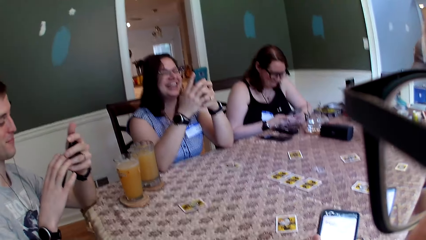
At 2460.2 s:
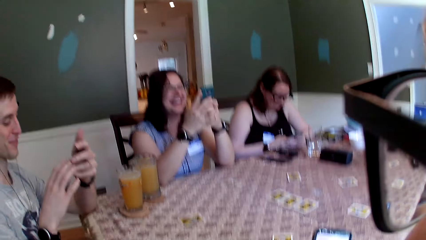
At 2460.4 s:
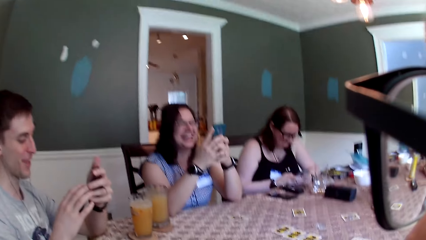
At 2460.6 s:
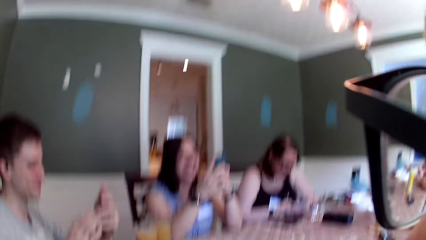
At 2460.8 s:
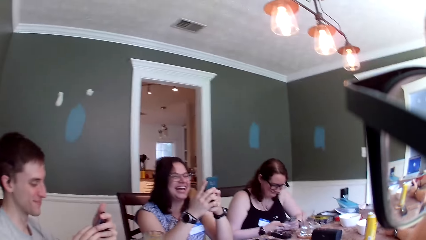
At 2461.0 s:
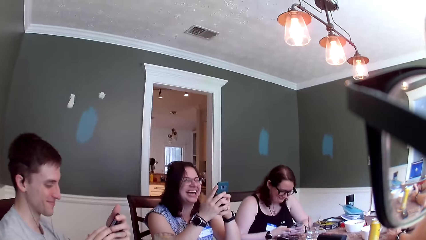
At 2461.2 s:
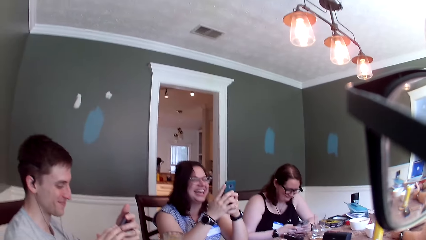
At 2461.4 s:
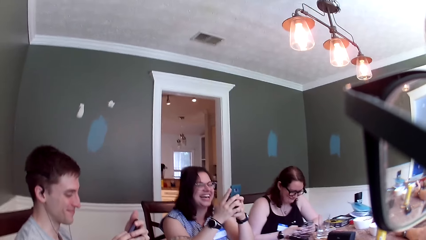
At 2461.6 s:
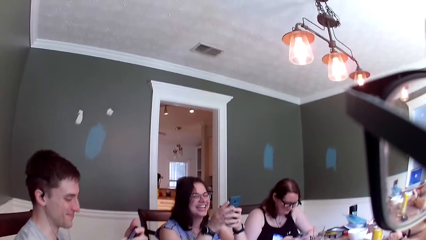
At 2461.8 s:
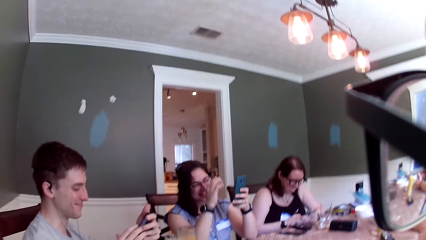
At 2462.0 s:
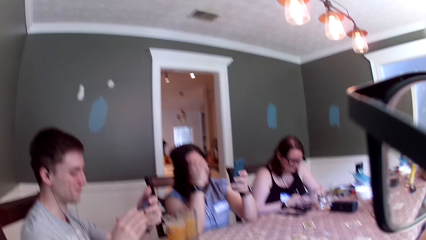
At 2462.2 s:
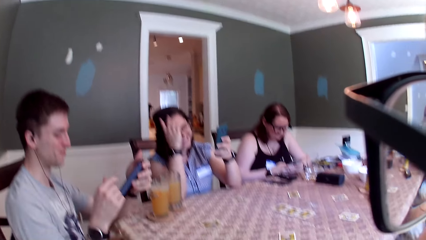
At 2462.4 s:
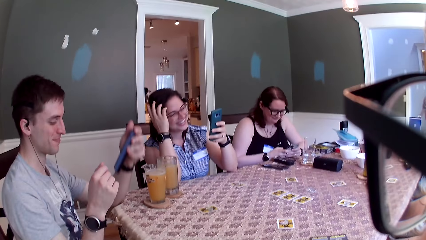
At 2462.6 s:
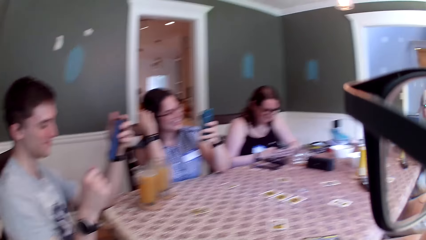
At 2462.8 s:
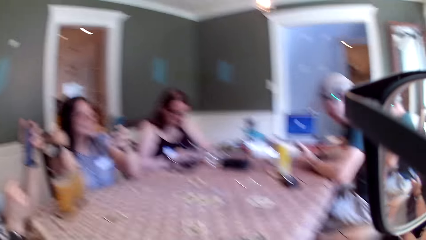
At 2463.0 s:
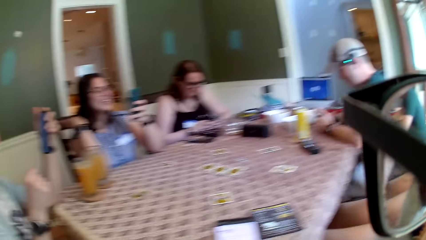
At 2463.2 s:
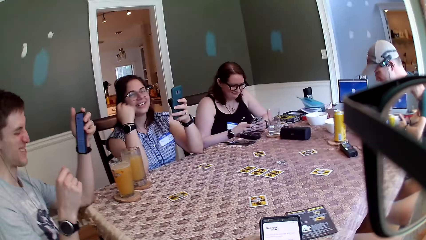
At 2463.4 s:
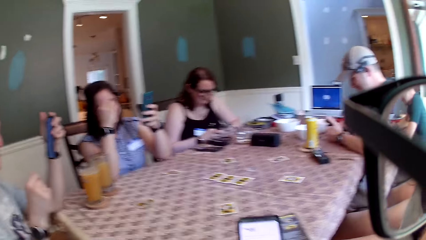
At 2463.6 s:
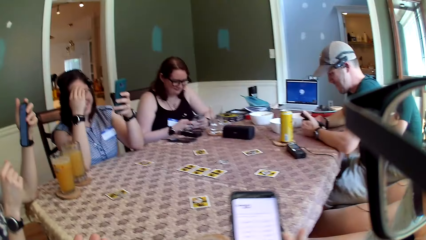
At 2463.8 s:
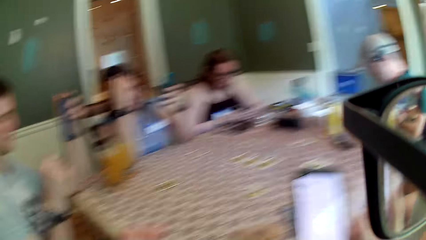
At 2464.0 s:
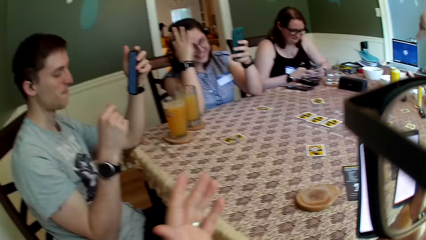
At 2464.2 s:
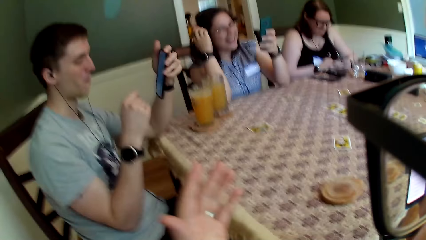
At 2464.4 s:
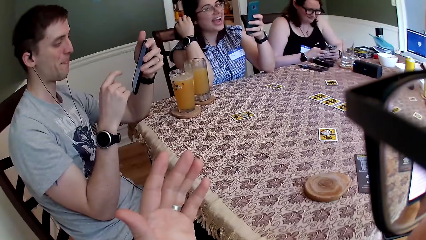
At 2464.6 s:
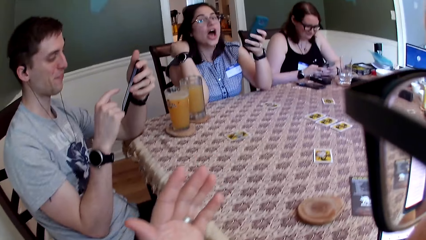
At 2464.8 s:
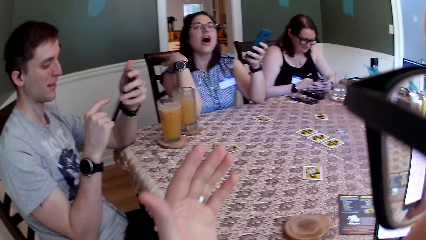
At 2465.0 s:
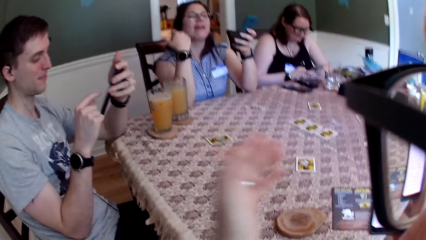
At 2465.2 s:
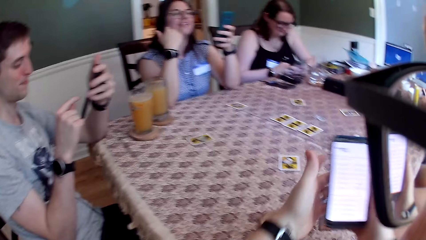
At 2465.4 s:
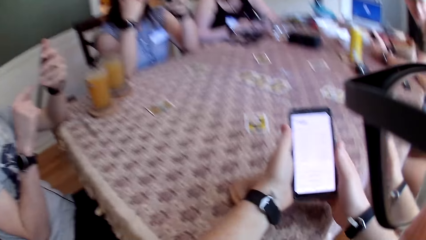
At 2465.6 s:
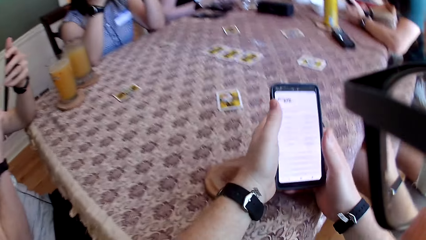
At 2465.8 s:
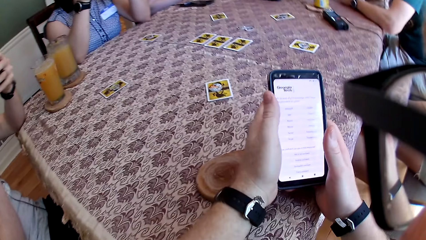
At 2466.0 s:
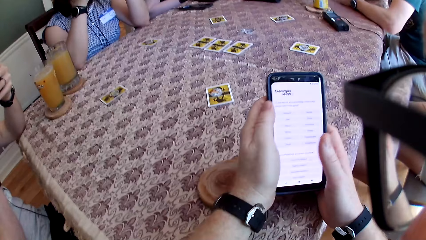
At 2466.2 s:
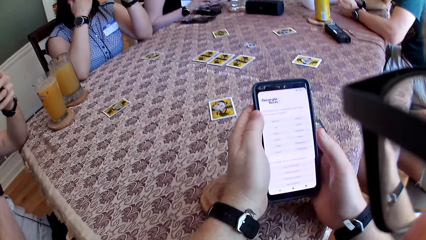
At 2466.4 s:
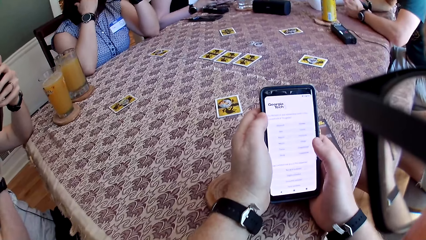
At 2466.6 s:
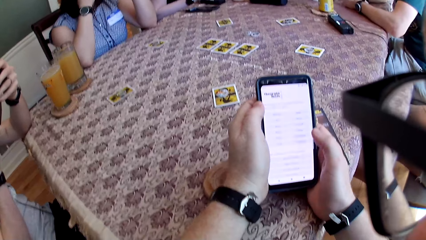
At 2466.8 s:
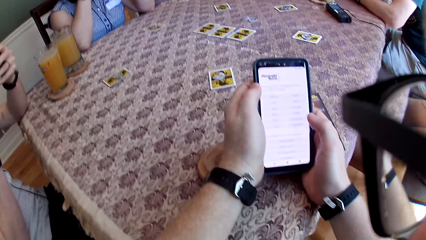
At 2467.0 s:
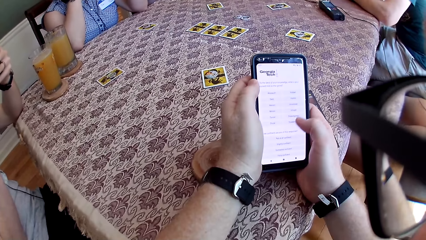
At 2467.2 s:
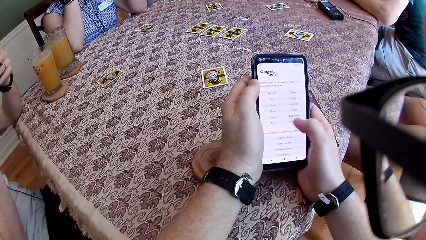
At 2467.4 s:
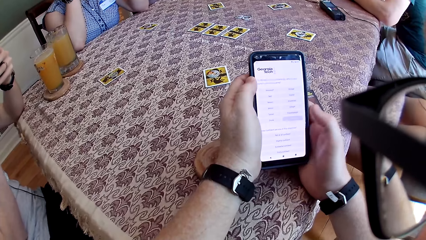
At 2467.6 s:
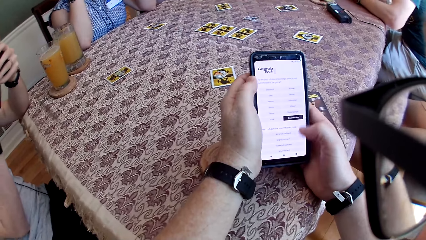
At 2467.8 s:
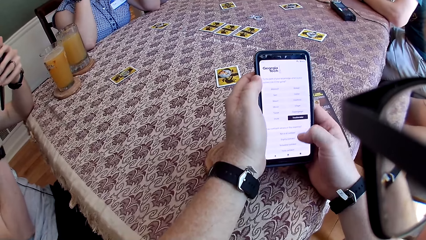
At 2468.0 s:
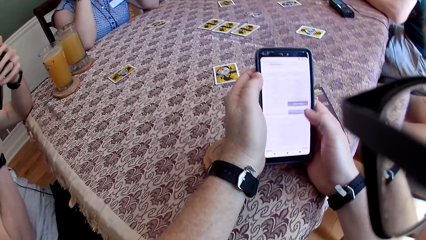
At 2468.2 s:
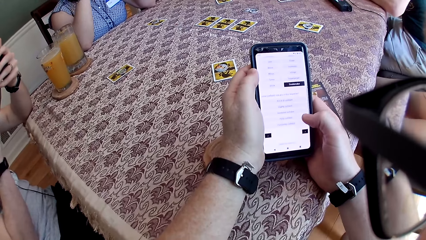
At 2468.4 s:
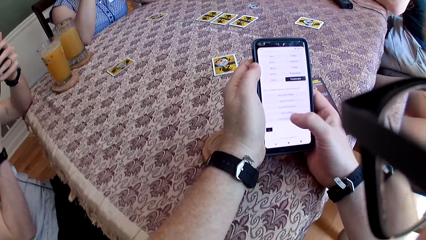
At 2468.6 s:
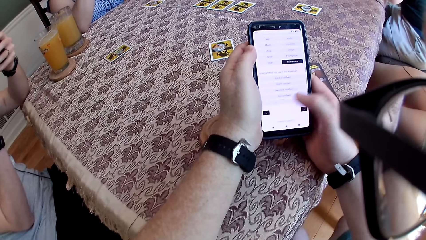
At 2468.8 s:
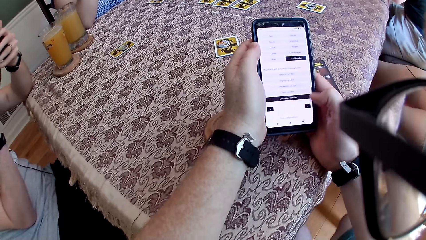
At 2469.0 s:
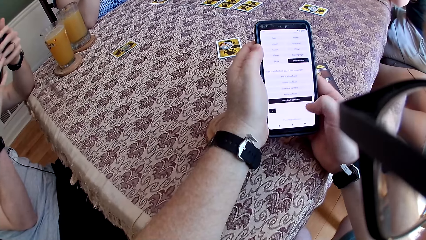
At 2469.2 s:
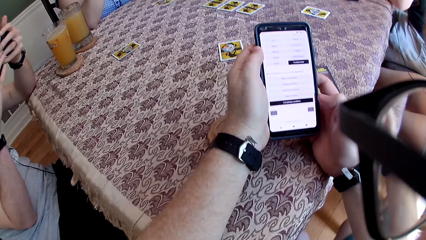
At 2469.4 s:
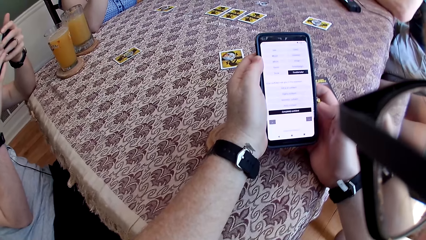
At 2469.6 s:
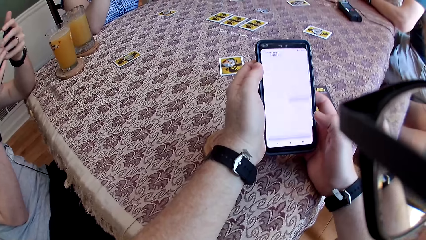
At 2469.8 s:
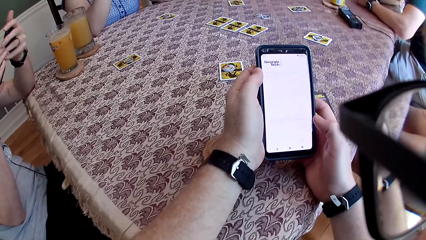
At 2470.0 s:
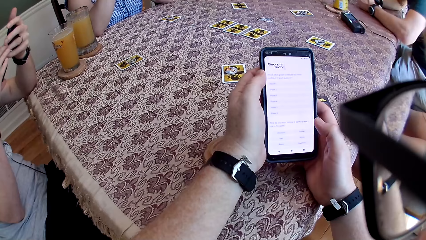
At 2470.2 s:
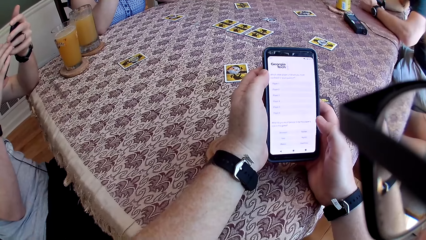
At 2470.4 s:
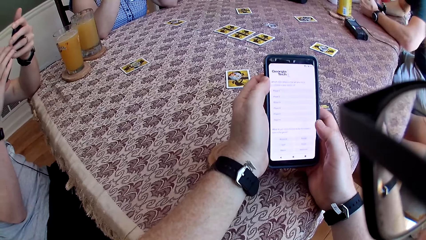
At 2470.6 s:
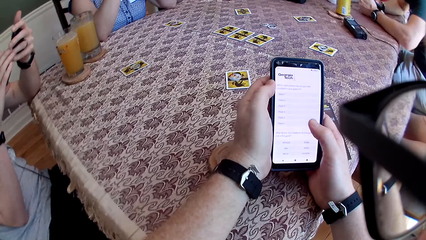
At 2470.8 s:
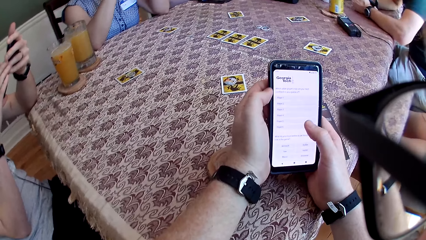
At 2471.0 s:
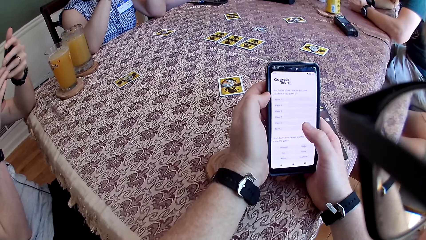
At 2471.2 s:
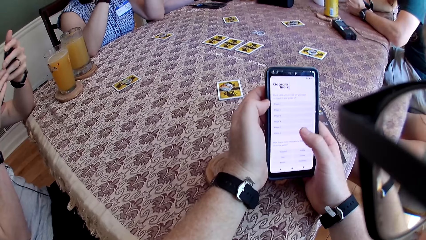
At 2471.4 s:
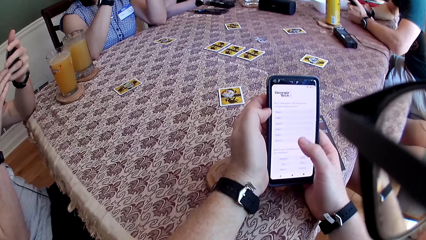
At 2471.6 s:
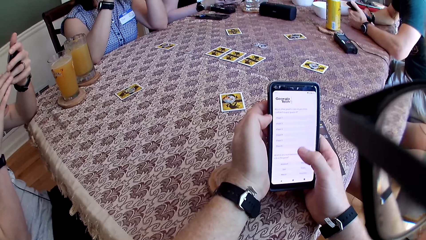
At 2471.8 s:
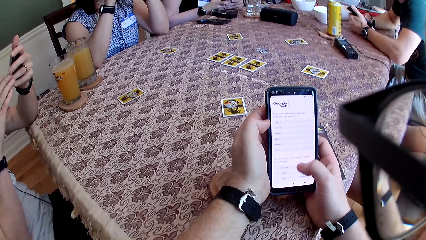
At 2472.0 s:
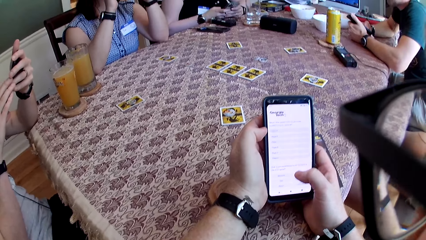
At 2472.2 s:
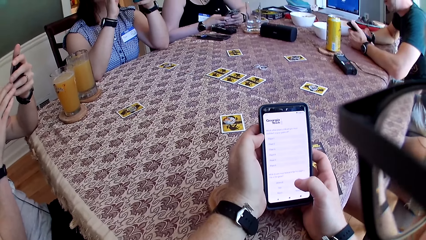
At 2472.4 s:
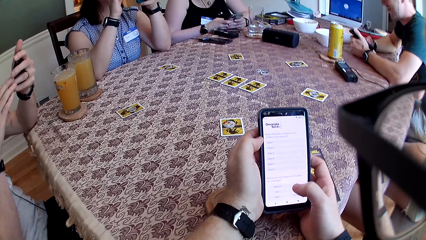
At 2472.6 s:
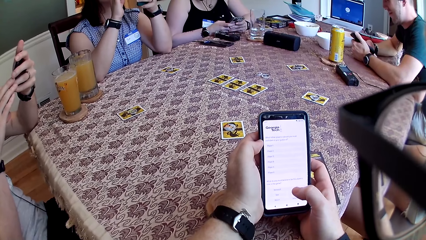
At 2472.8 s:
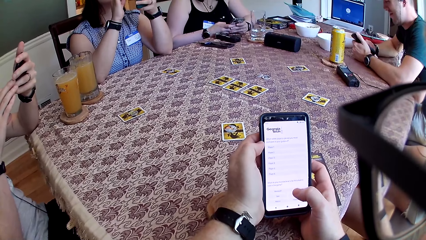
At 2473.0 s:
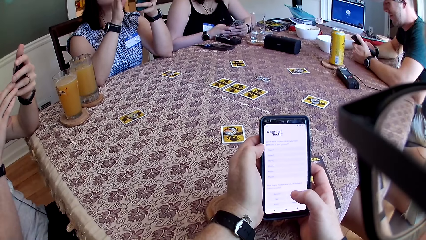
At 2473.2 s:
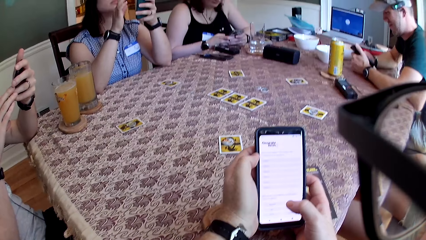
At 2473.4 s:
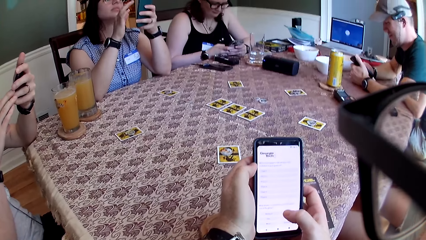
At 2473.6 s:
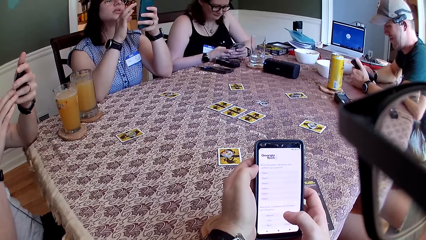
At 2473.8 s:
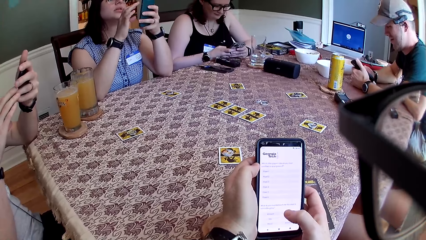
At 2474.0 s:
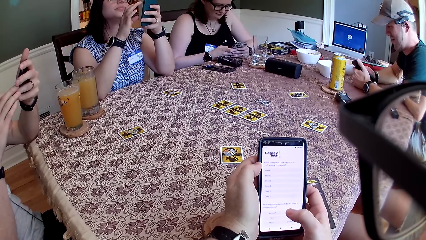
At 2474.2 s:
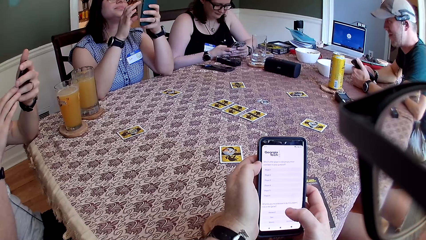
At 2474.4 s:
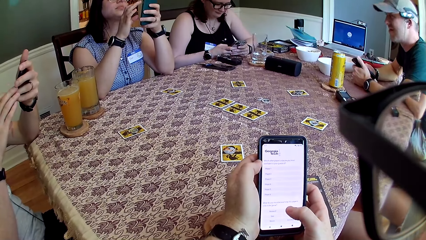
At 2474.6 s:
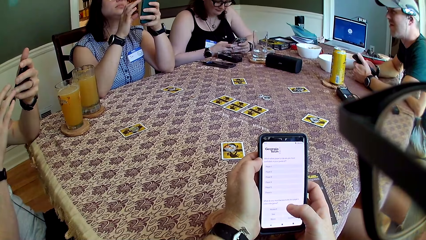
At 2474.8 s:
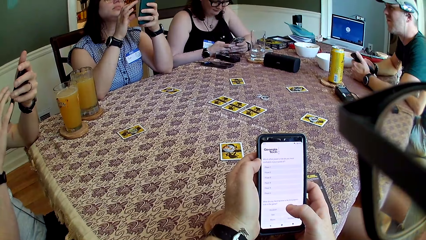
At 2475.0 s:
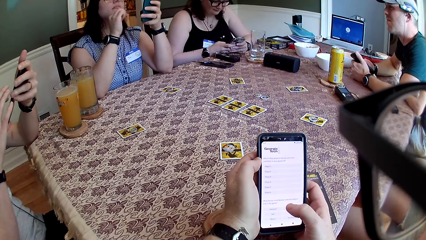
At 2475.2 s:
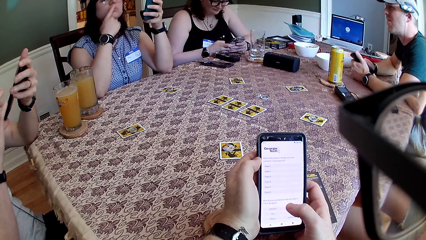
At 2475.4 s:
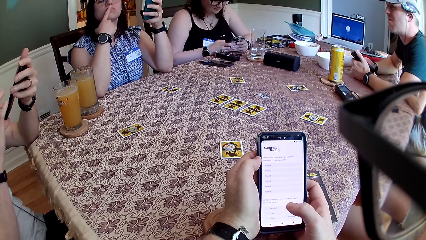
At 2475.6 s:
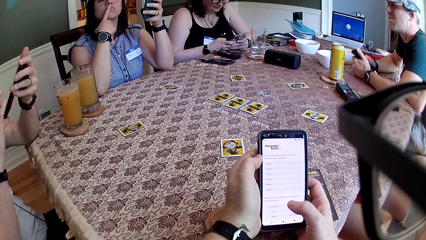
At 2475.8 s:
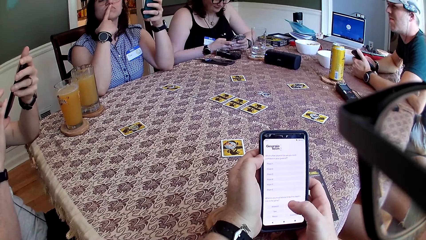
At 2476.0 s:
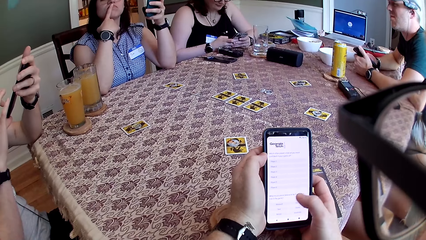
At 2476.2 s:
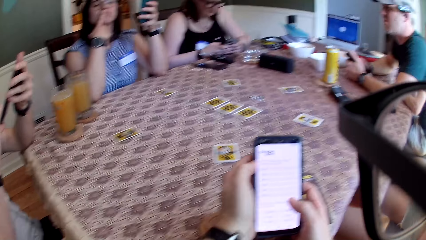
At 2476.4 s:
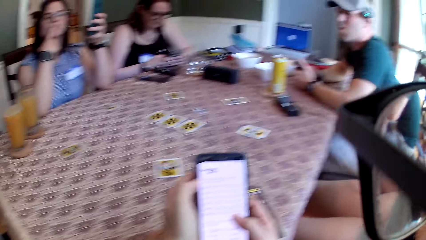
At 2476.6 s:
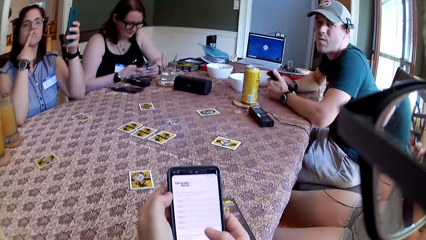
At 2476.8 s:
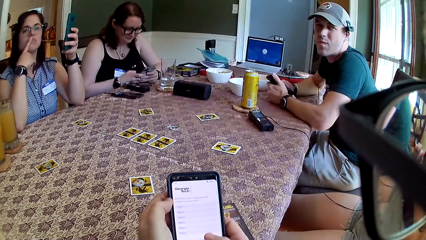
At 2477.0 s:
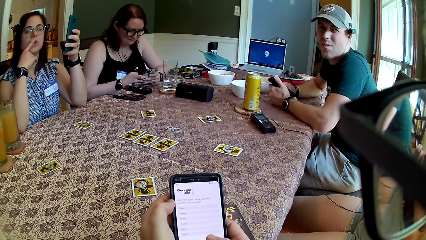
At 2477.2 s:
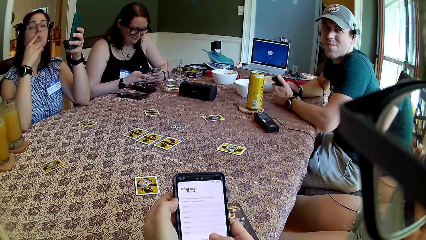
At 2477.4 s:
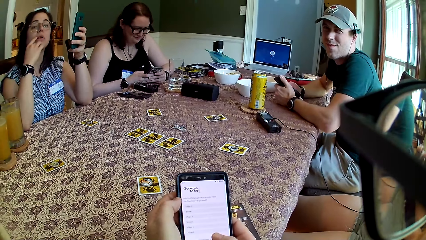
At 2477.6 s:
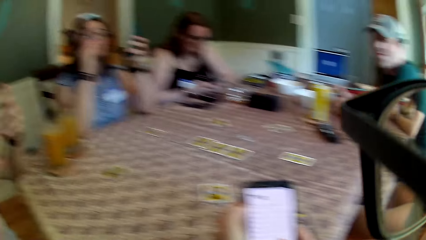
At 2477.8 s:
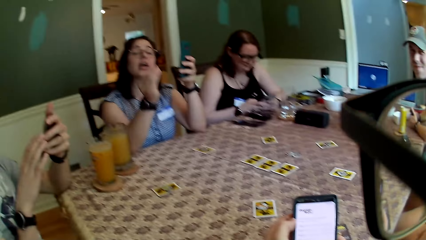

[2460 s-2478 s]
The camera wearer converses with the woman. The woman converses with the camera wearer.
